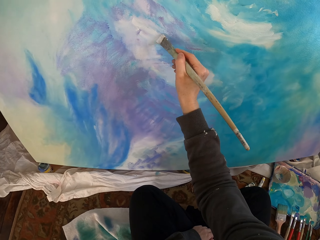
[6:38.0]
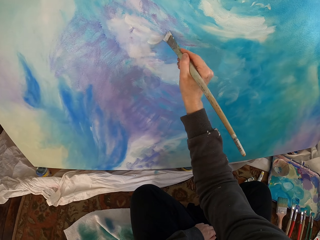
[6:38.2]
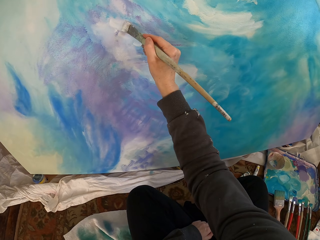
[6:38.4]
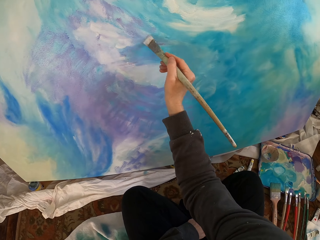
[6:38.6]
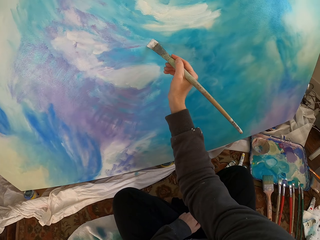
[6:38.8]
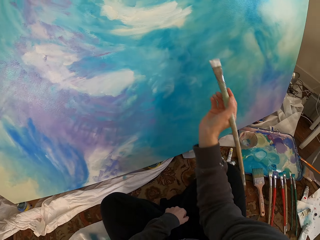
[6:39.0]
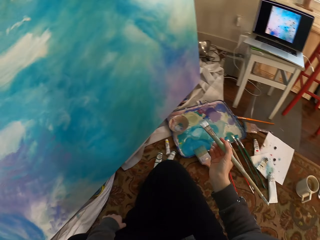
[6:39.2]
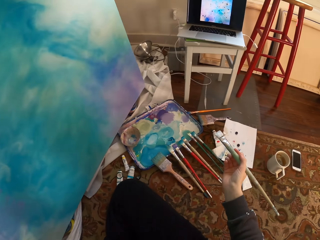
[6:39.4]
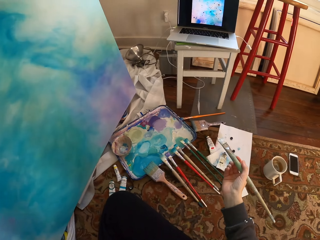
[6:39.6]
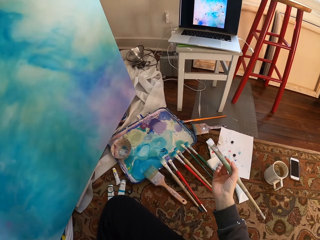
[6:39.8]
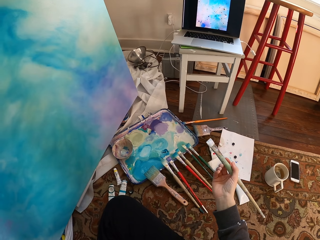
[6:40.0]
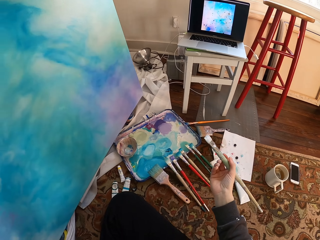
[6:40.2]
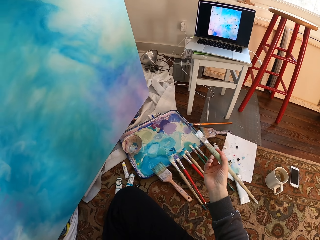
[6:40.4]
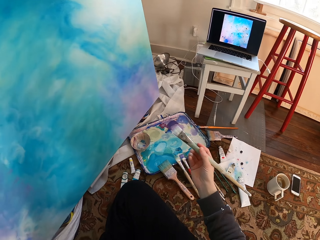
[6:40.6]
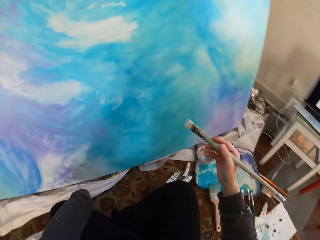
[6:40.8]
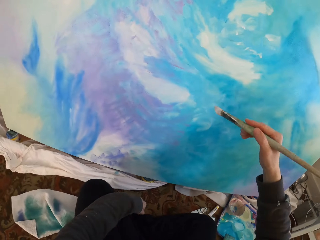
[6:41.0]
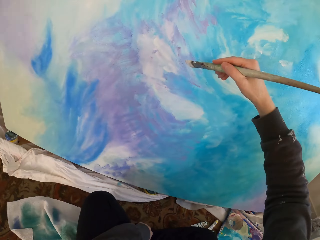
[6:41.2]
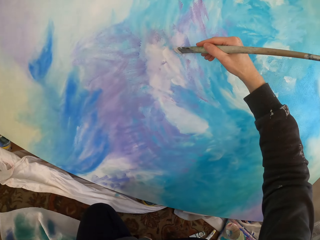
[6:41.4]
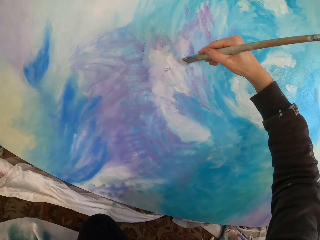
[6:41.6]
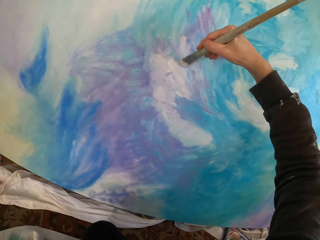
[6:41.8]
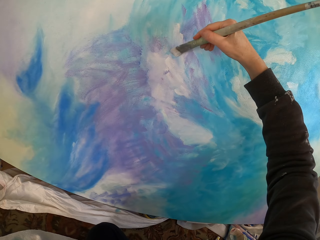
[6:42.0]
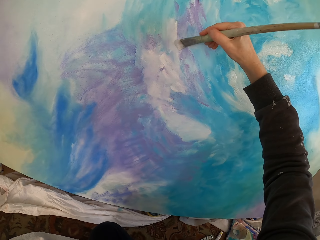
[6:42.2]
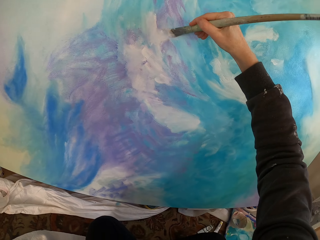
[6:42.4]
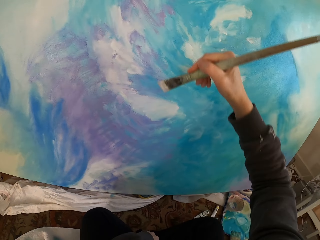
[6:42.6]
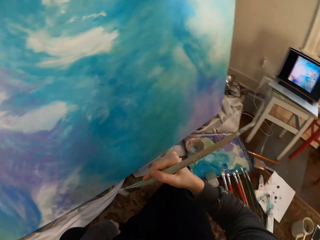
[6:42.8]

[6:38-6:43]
The camera wearer paints on the canvas with a painting brush.

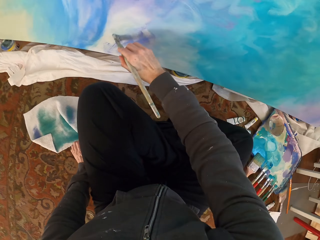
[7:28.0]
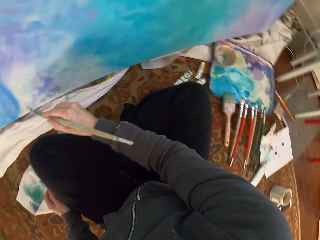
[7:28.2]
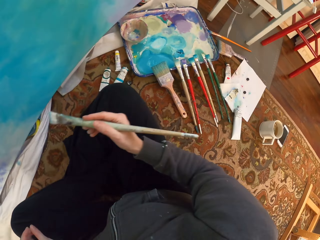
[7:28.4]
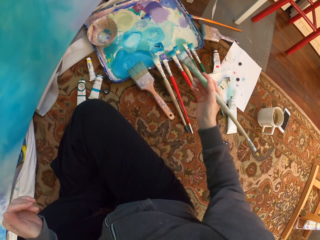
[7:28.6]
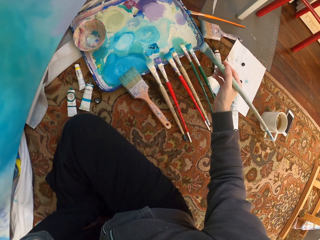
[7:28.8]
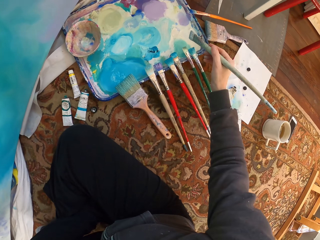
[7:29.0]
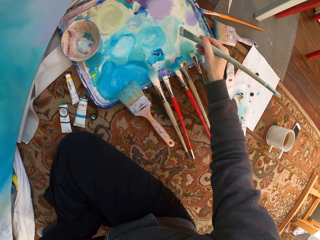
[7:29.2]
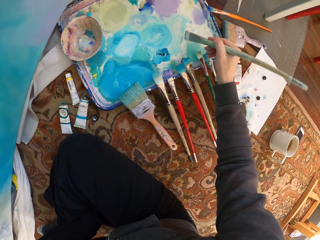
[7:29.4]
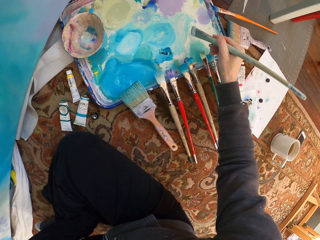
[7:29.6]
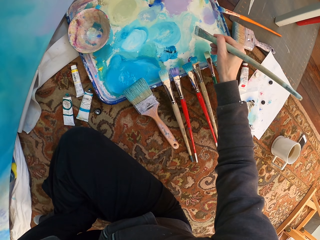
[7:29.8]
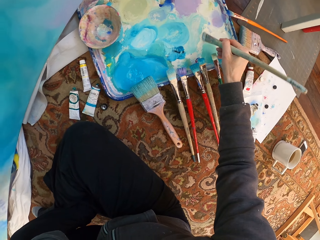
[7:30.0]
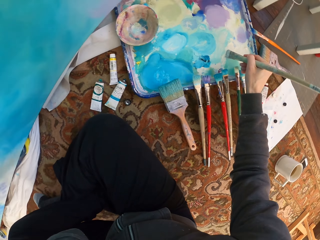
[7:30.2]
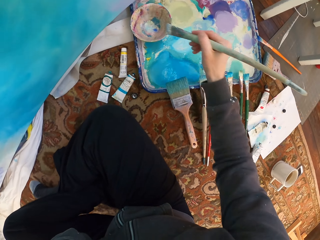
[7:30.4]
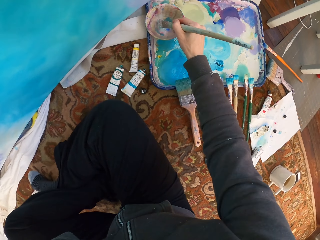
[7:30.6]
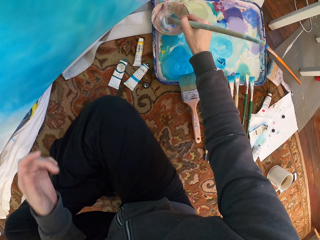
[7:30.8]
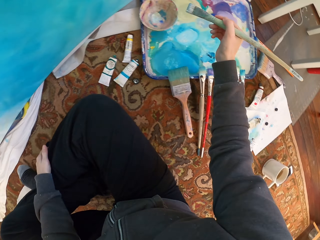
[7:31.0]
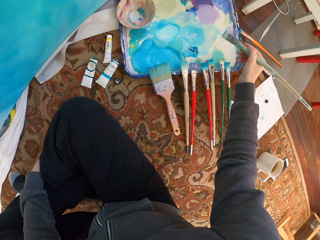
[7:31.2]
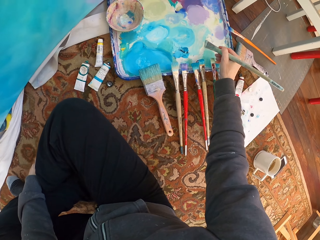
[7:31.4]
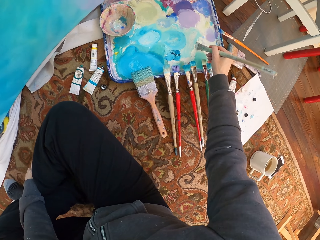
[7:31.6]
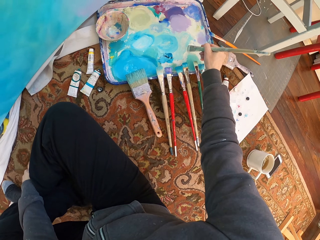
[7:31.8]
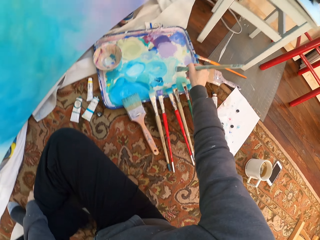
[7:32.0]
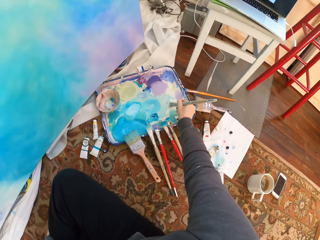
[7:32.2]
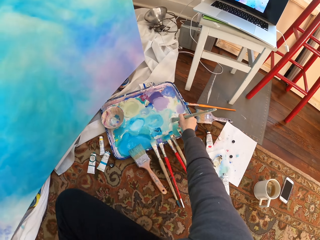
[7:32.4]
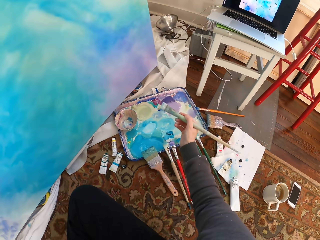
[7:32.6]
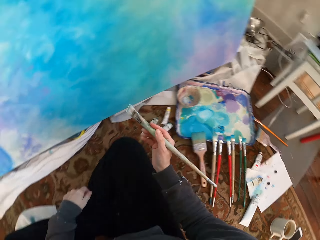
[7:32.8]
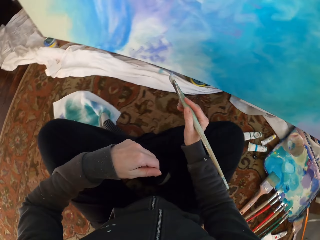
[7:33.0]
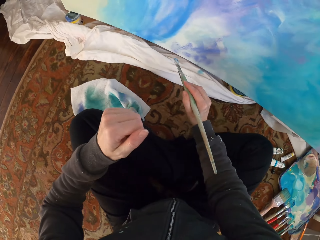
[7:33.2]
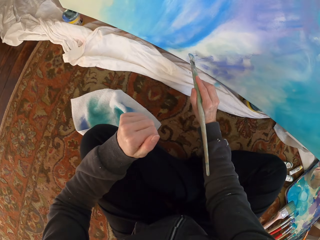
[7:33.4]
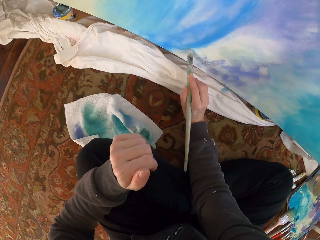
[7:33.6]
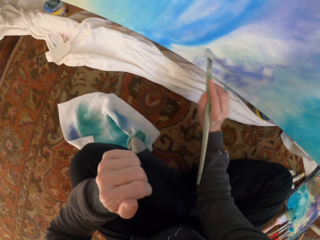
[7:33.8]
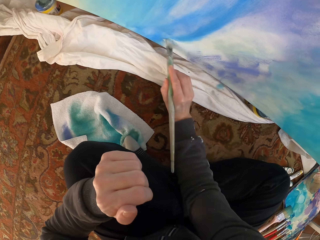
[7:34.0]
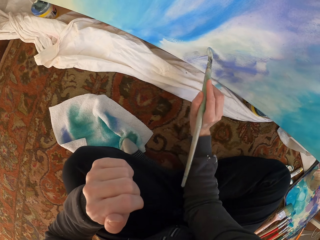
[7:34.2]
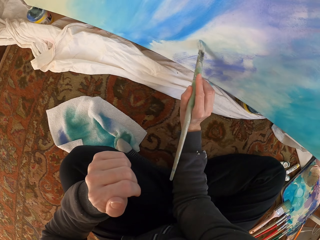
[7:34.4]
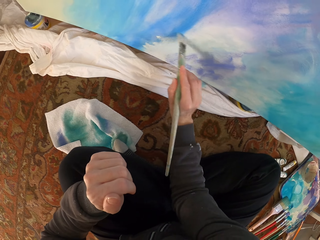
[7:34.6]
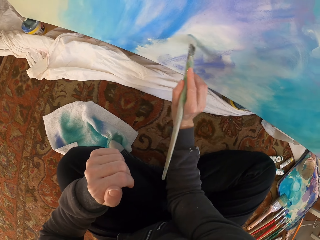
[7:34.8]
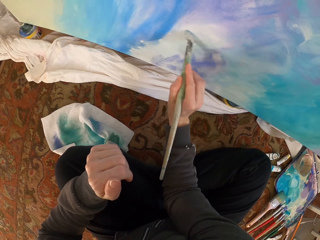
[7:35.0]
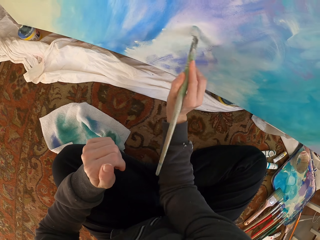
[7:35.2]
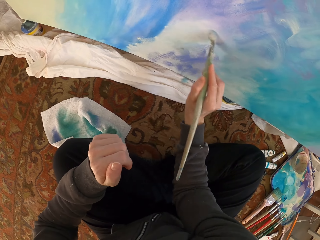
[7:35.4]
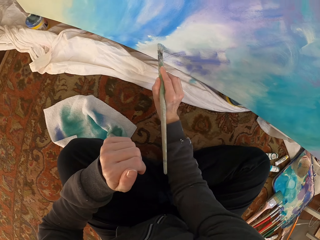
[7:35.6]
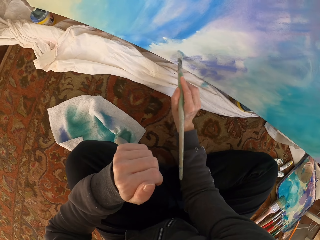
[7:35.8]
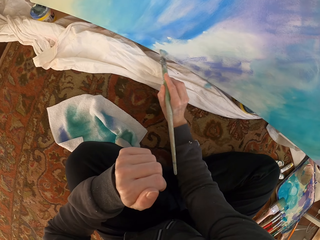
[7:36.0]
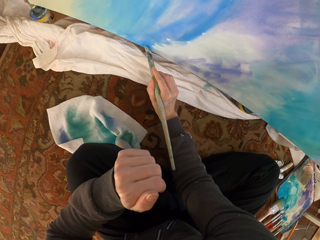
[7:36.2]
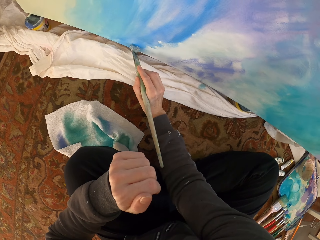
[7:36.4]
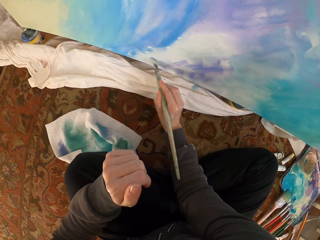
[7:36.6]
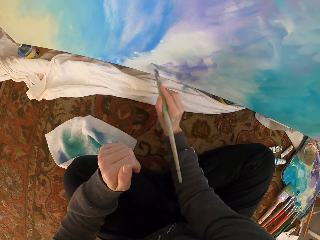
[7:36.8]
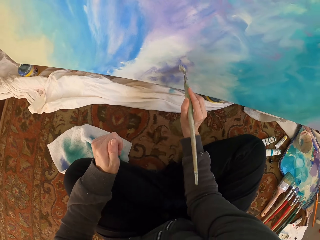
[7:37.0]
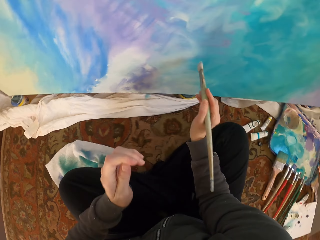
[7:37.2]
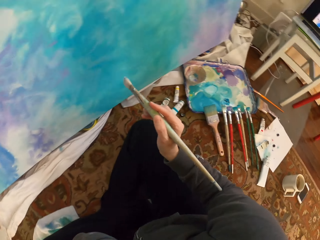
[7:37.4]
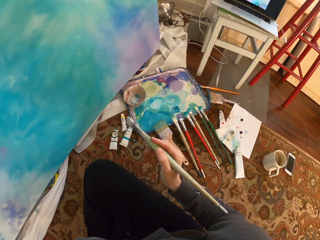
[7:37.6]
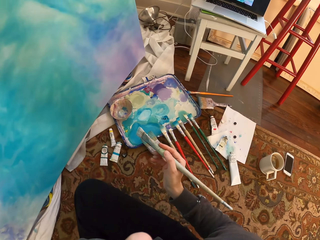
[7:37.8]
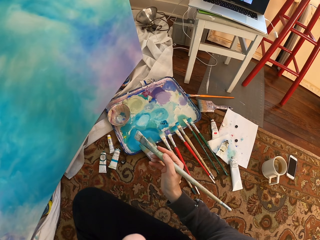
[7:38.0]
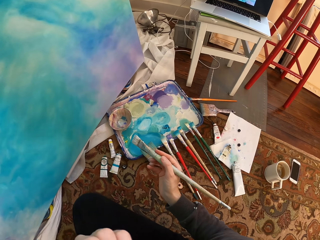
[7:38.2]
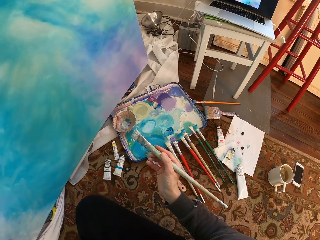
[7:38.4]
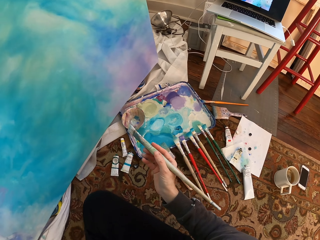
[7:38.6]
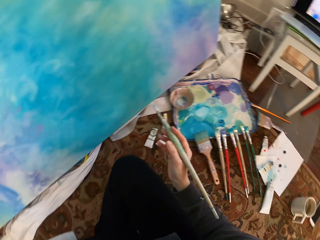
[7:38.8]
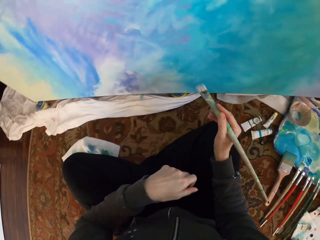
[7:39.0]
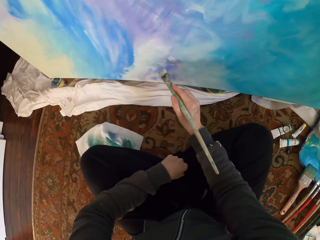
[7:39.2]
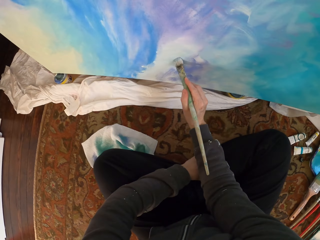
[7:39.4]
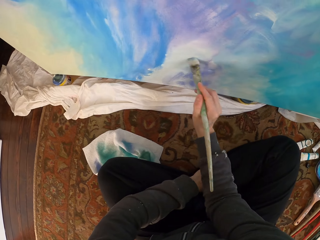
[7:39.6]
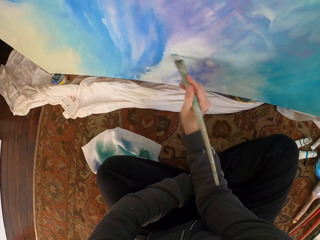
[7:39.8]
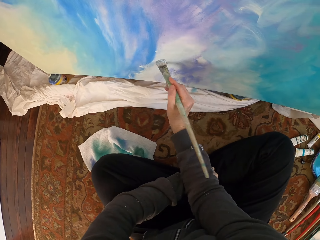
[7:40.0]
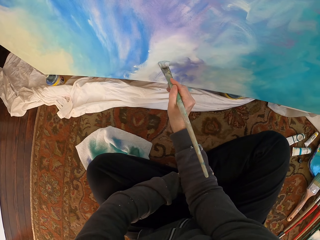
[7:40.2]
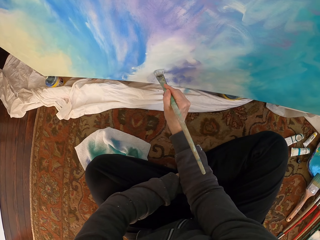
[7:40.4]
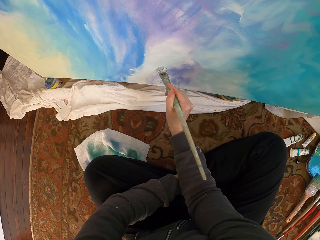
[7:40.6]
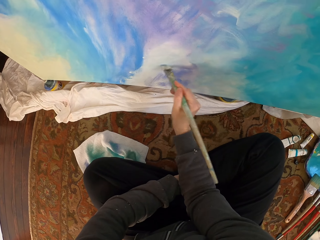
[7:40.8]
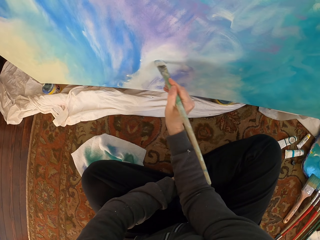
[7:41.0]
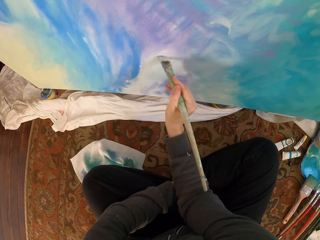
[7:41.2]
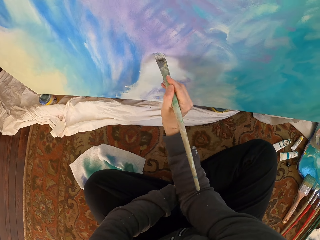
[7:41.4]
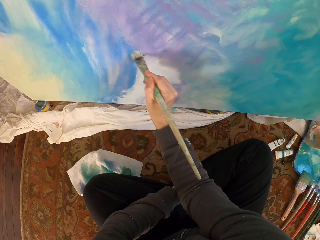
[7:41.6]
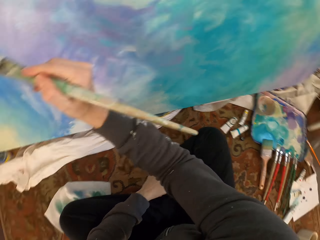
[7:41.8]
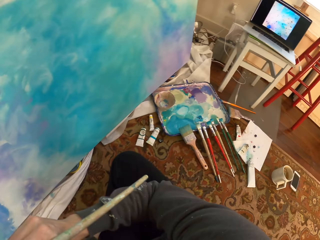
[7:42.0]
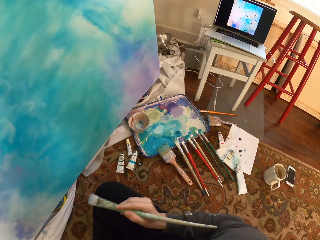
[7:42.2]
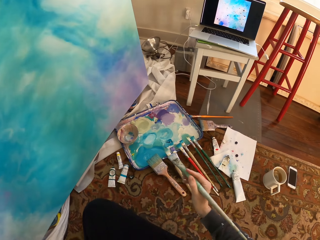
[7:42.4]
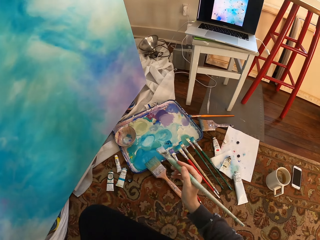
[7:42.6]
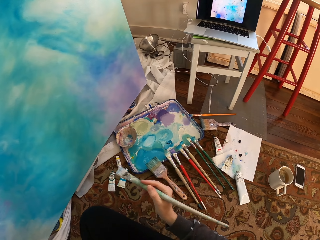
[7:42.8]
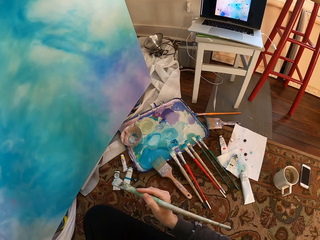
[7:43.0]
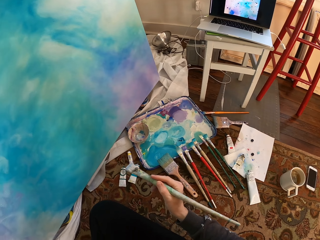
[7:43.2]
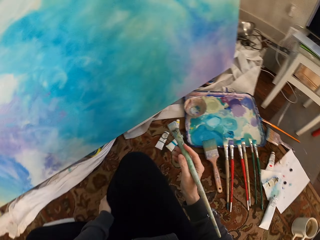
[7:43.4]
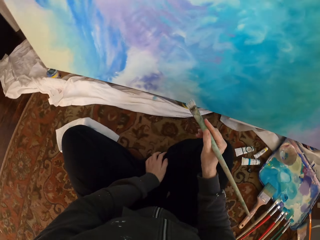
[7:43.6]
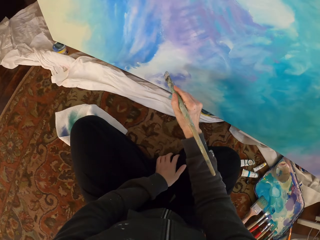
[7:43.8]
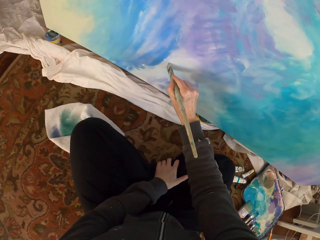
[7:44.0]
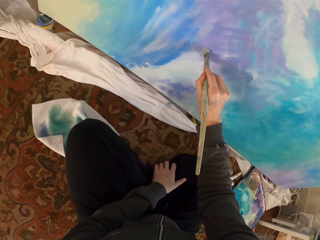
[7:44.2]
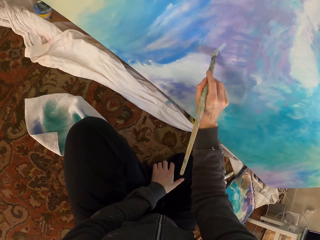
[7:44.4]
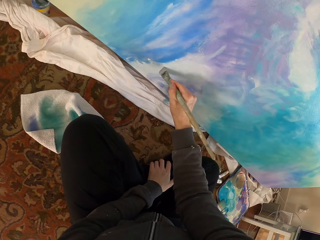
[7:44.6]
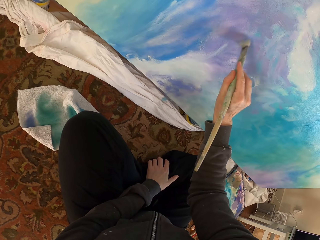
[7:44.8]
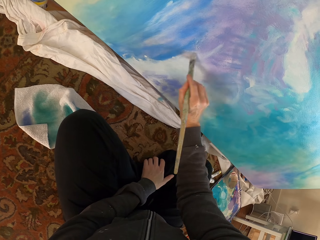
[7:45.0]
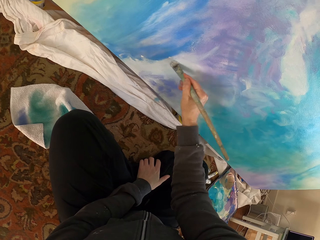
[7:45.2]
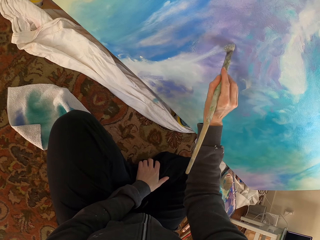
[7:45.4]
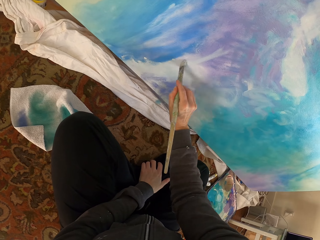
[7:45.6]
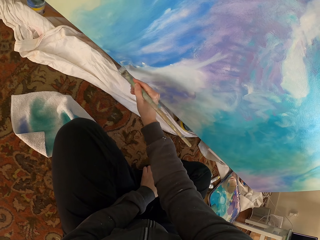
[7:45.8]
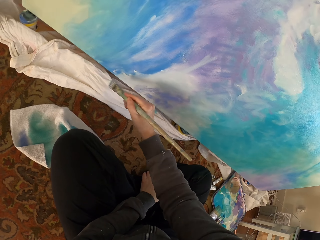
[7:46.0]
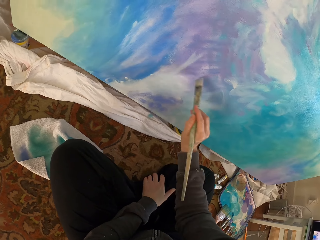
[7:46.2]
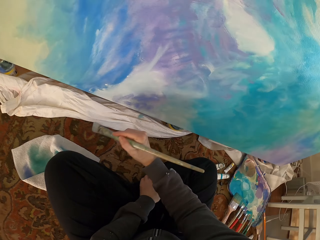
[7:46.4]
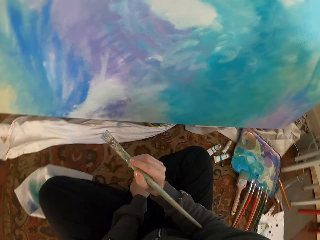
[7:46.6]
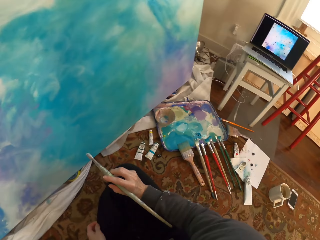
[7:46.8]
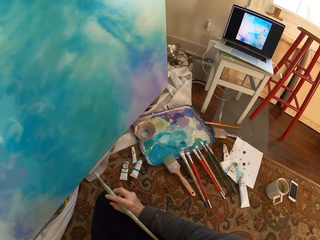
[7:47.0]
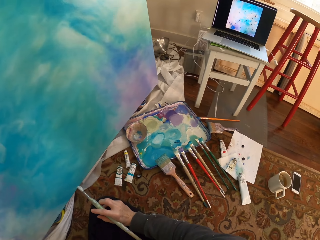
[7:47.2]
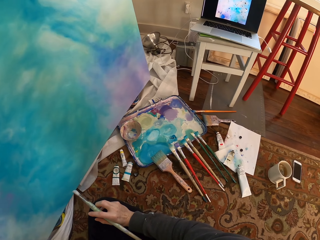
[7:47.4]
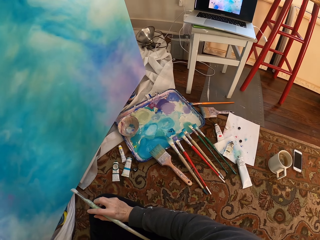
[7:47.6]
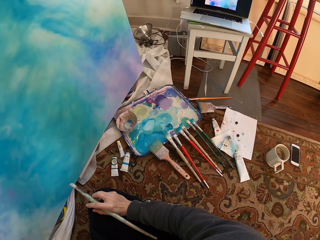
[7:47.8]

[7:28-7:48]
The camera wearer dips the painting brush into the paint. They paint on the canvas with the painting brush.
